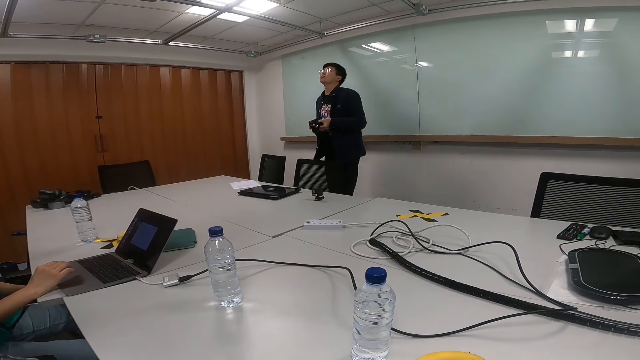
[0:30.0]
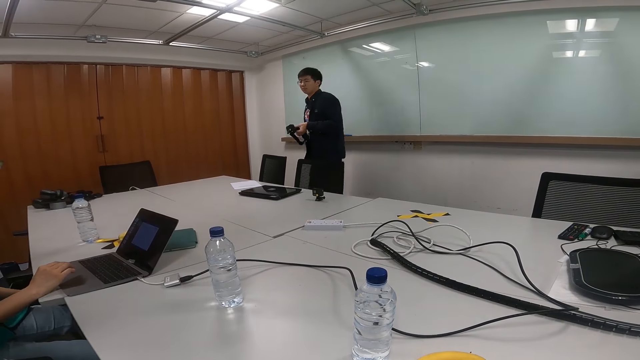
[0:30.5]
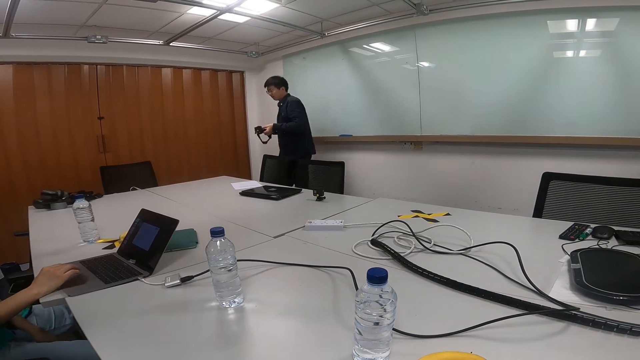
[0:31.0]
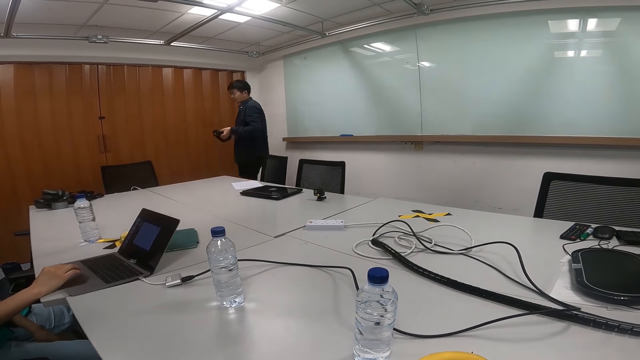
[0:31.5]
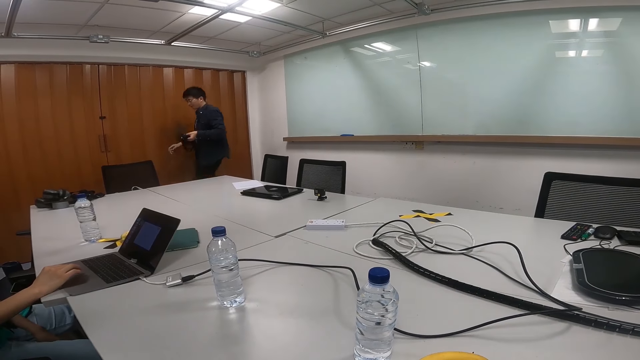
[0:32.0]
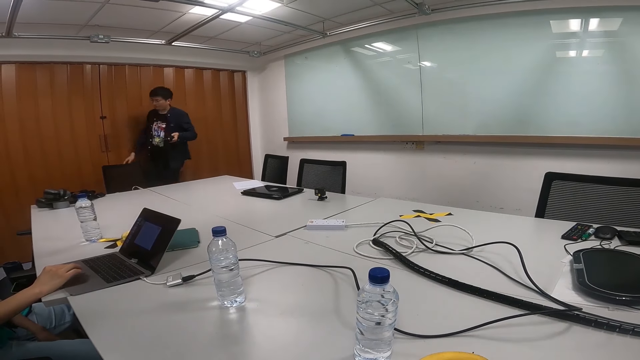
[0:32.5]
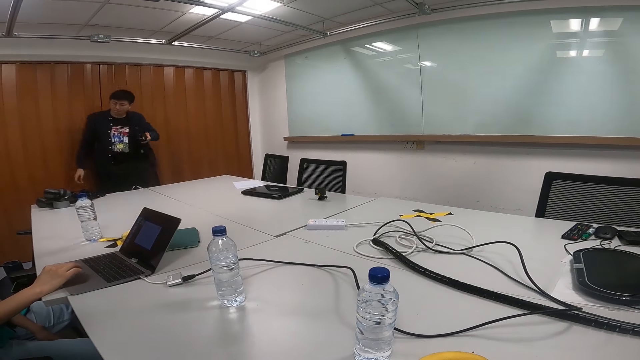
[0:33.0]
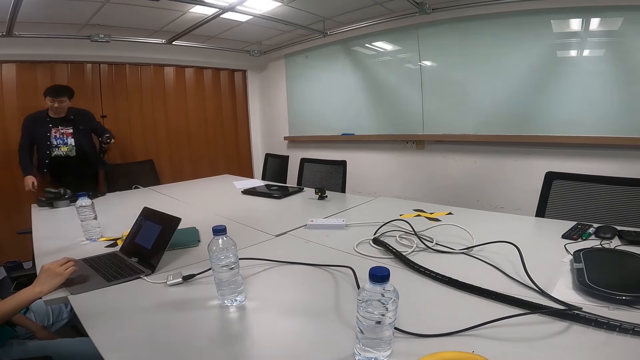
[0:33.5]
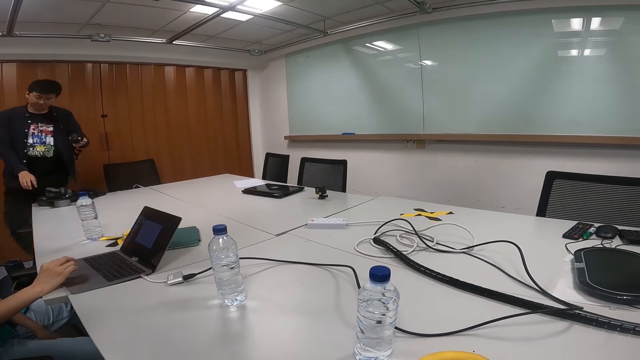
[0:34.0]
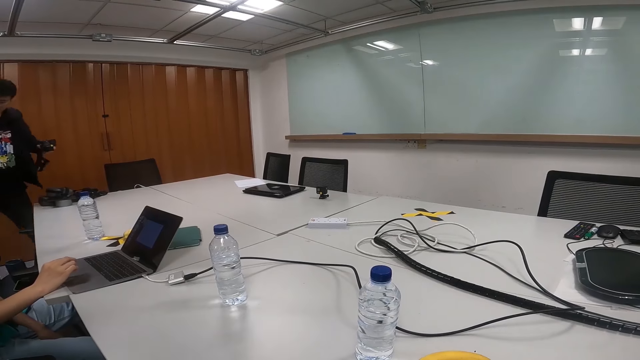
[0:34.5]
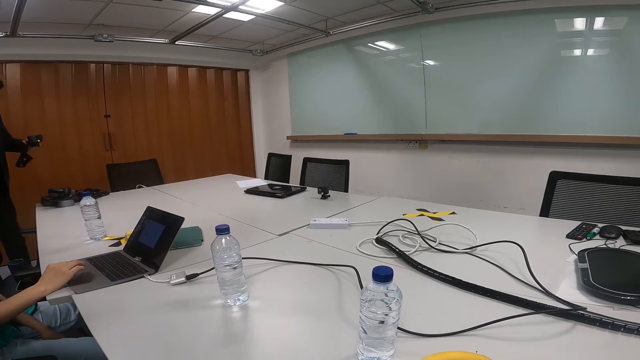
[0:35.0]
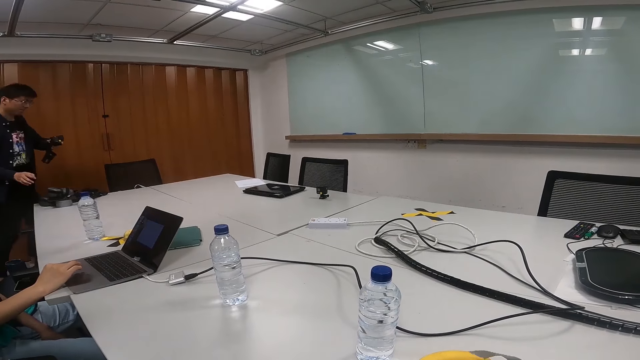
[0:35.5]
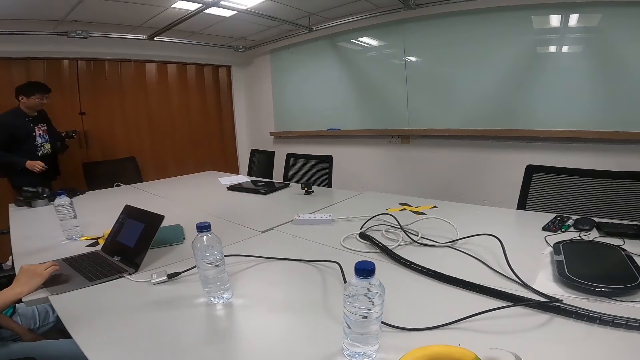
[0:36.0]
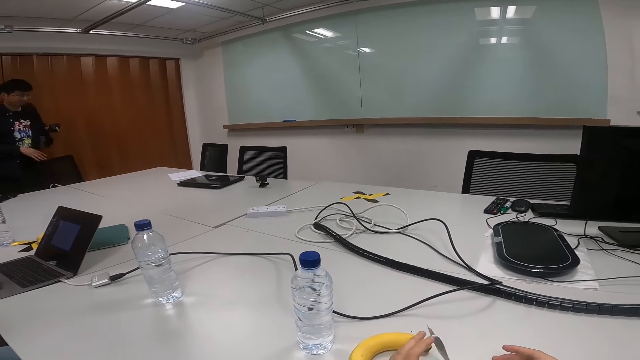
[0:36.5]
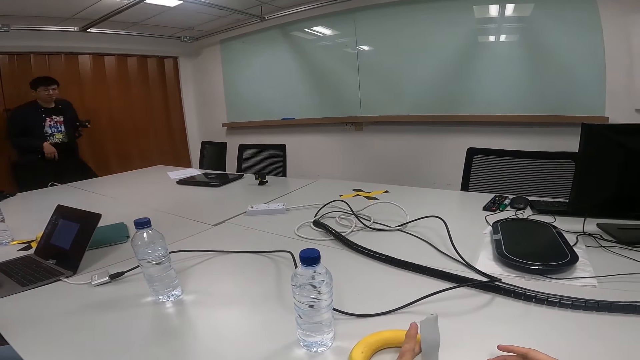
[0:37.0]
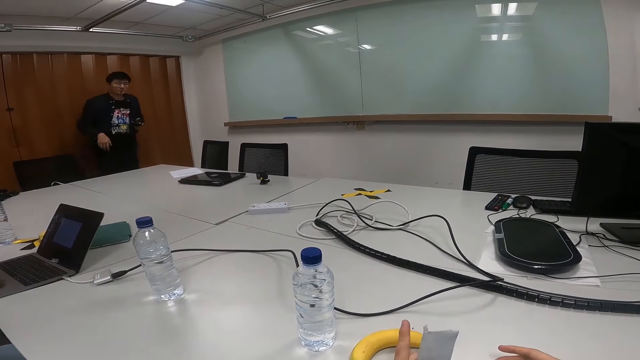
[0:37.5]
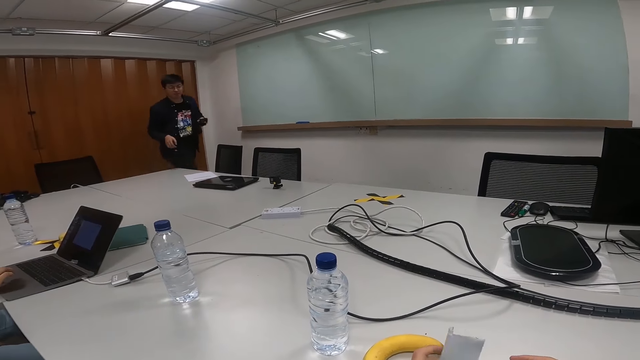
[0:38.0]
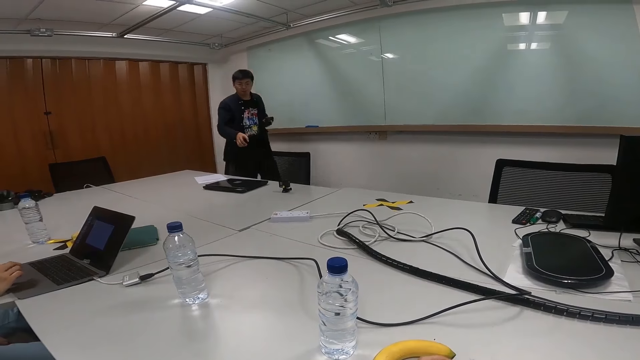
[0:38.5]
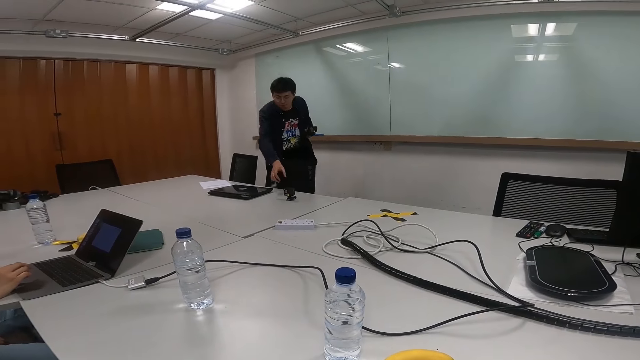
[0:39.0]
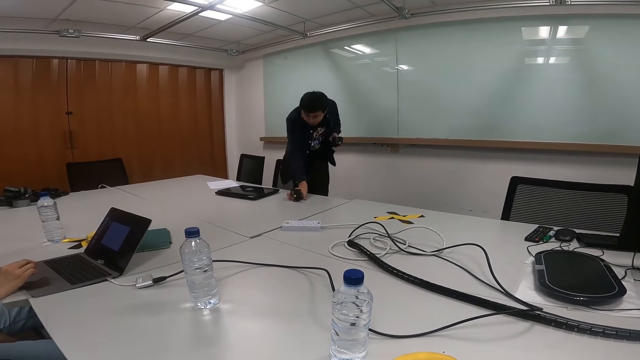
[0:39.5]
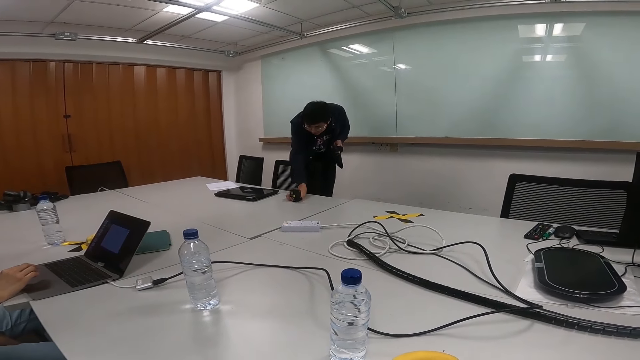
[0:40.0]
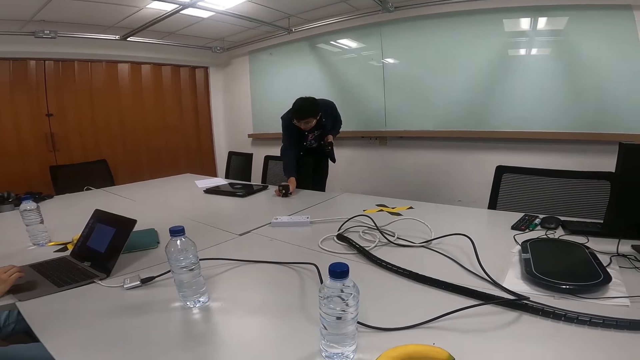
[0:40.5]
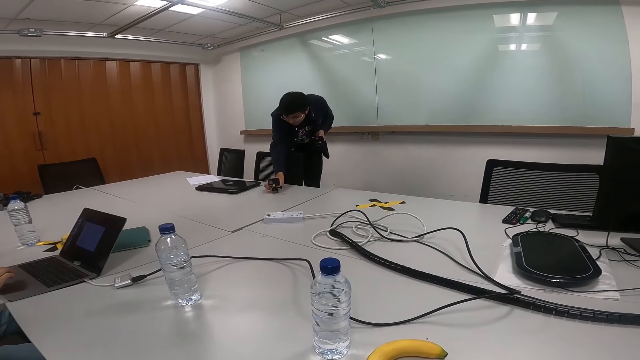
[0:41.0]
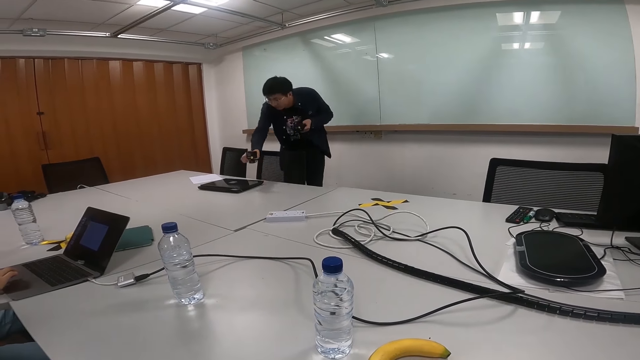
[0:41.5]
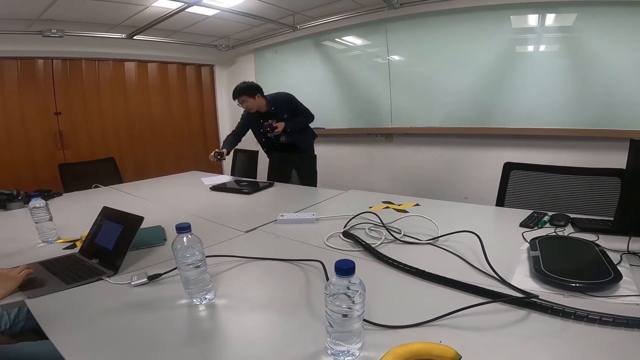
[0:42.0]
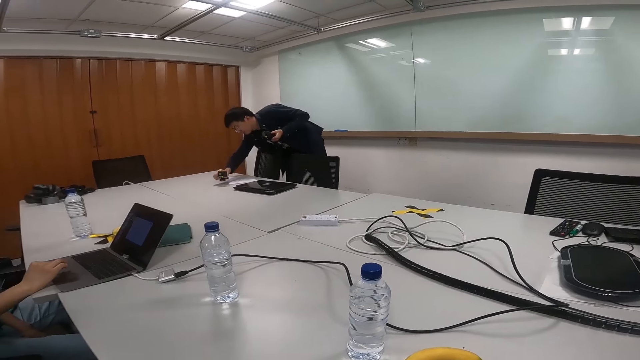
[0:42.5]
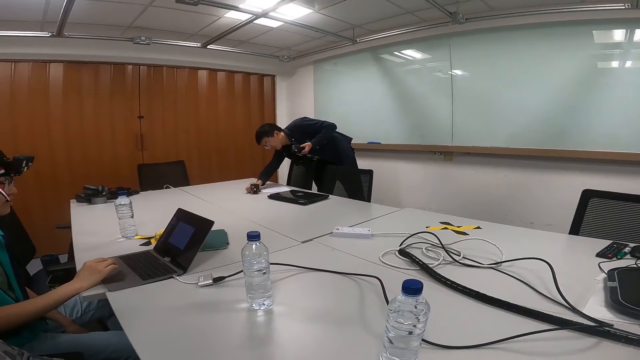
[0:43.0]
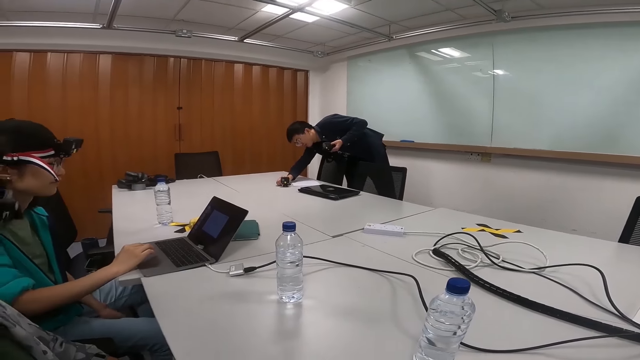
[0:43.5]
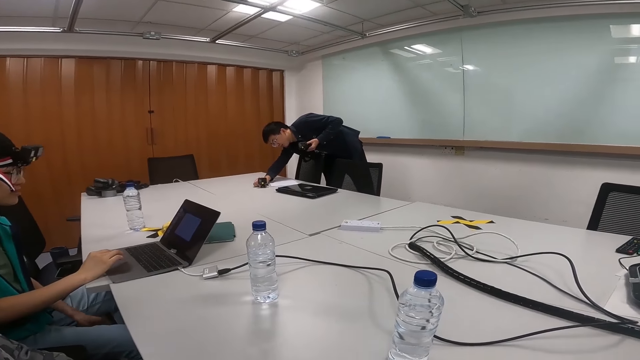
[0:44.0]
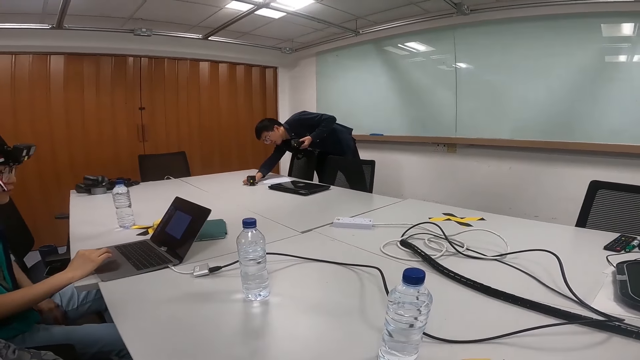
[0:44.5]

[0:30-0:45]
A person stares at the ceiling. The person walks in the room. The person picks up a camera on a table. The person puts the camera on the table.

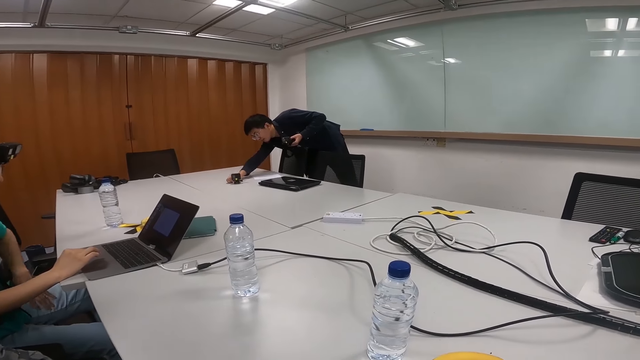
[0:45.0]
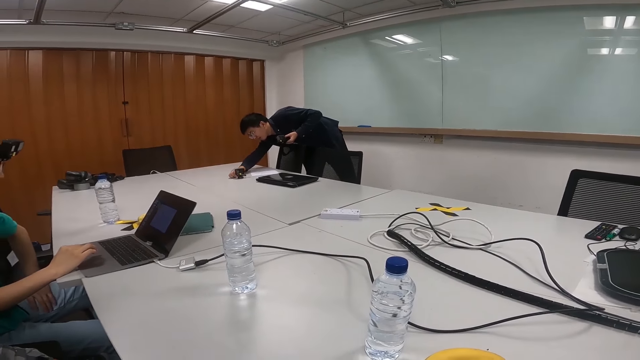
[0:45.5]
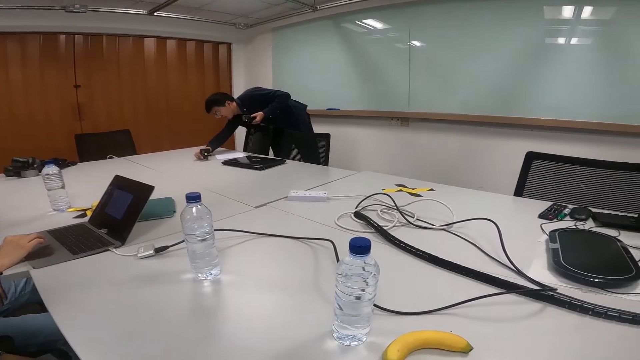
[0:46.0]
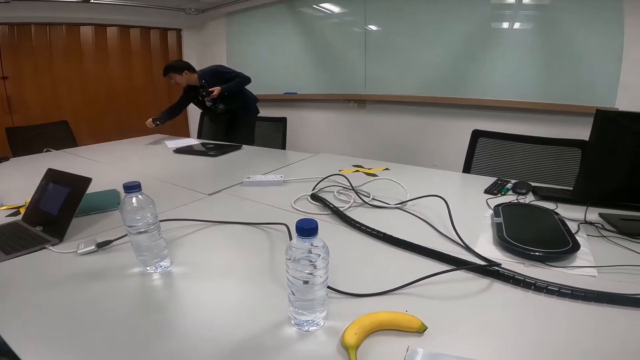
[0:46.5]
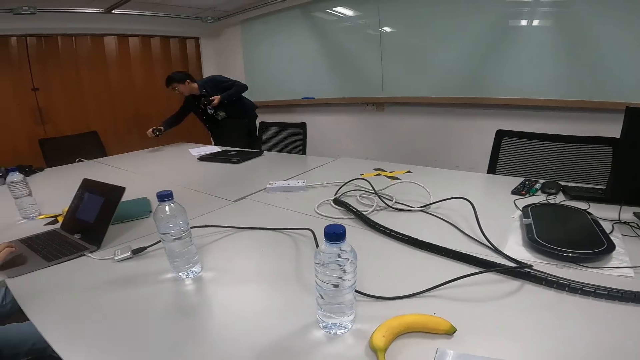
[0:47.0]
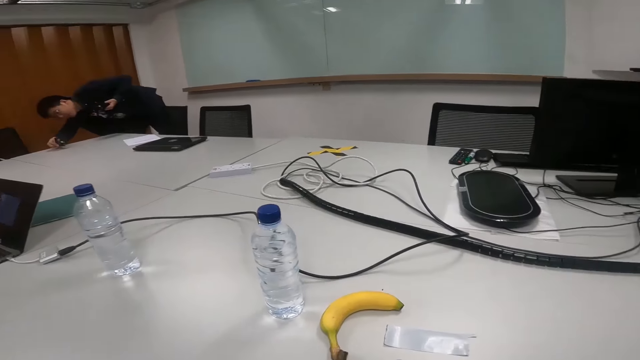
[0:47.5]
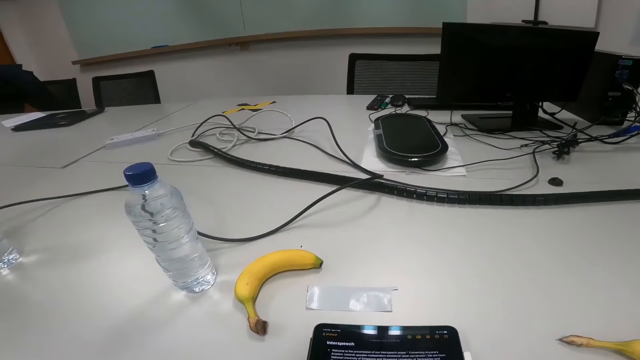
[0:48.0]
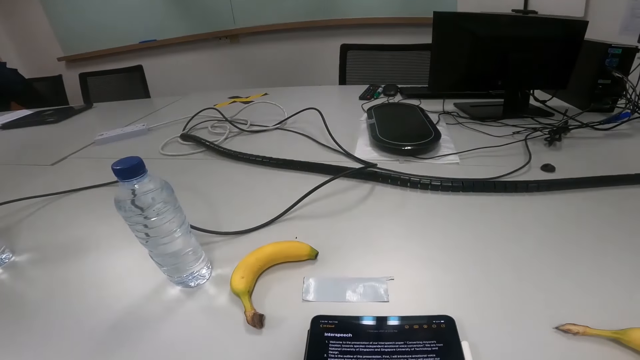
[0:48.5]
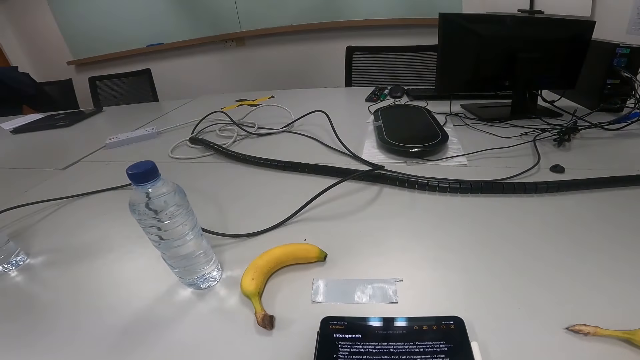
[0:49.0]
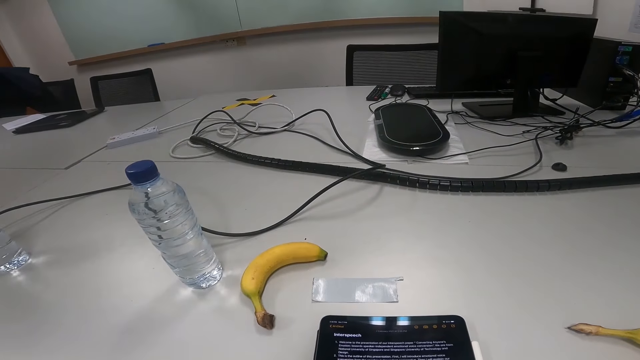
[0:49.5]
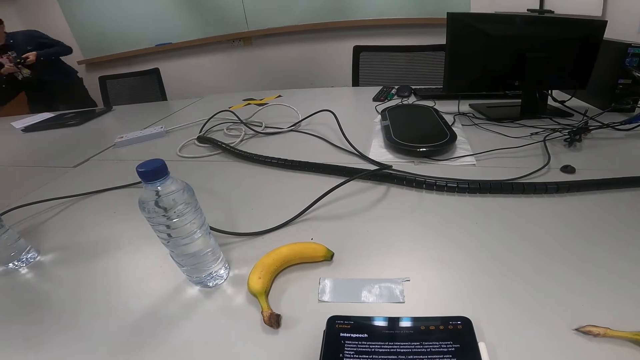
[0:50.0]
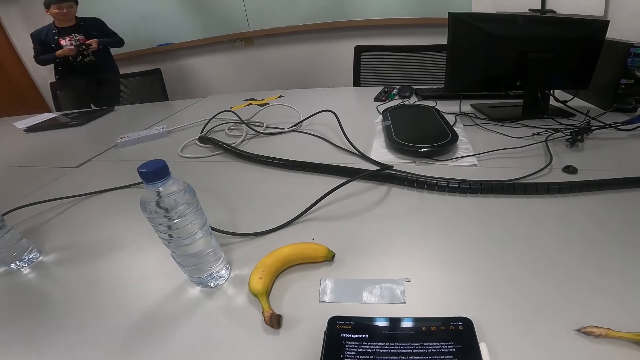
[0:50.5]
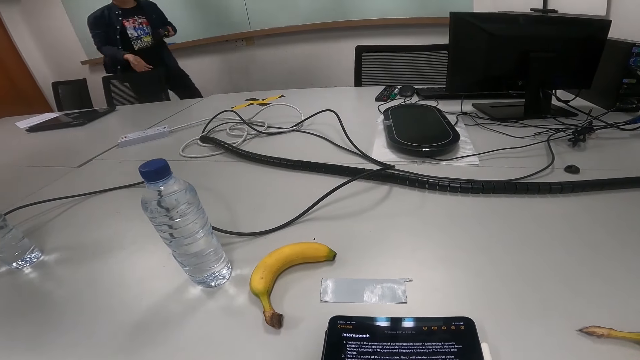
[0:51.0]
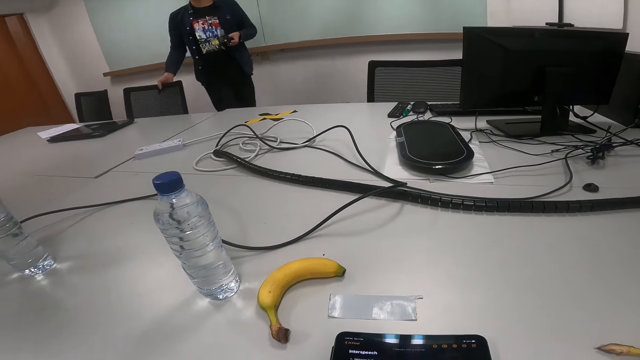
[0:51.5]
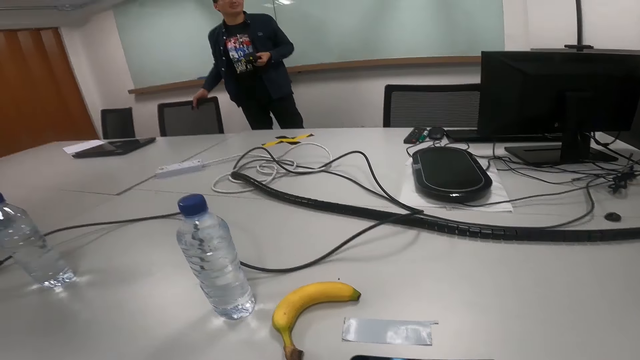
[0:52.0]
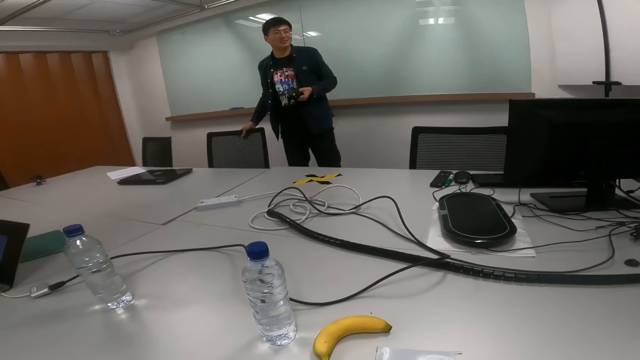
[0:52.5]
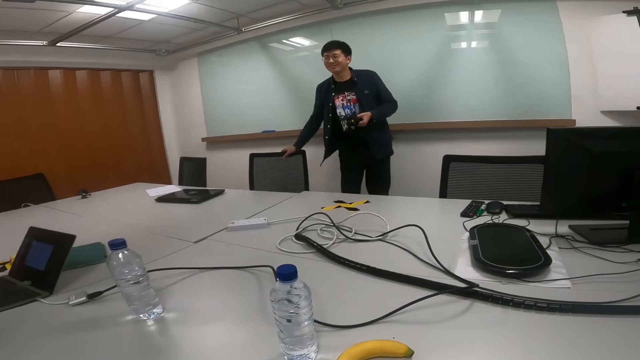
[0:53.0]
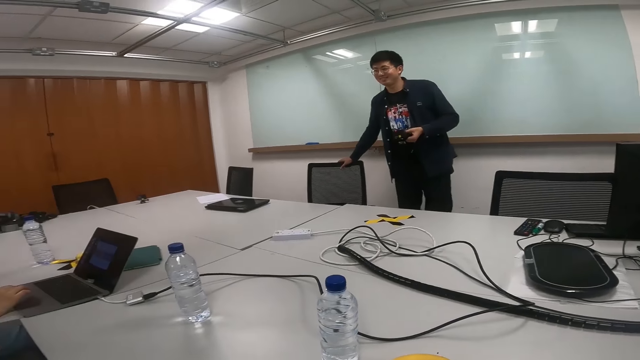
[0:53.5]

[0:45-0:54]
A person moves a camera on the table. The person drags a chair on the floor.
